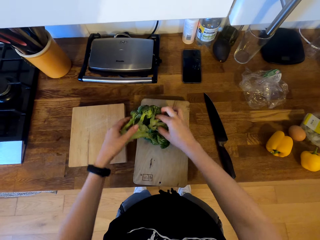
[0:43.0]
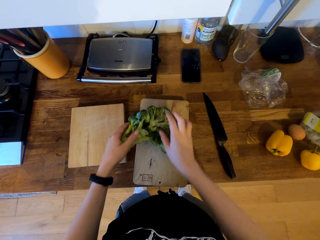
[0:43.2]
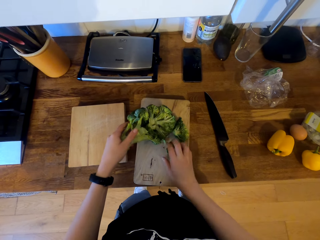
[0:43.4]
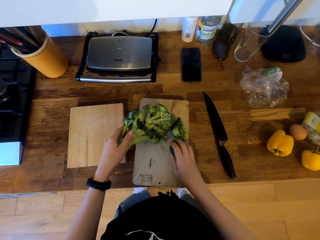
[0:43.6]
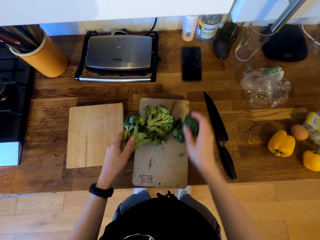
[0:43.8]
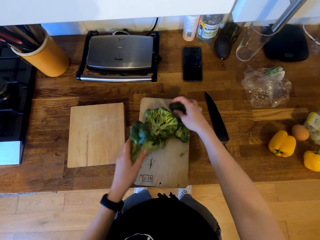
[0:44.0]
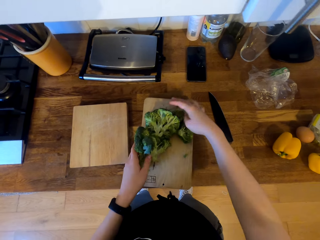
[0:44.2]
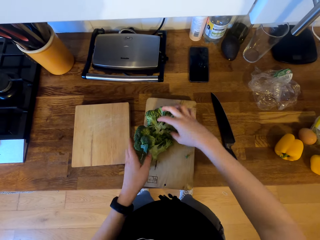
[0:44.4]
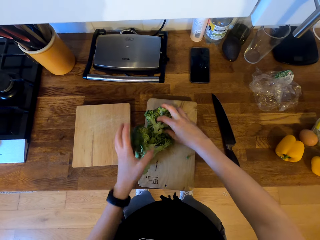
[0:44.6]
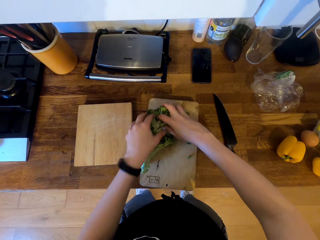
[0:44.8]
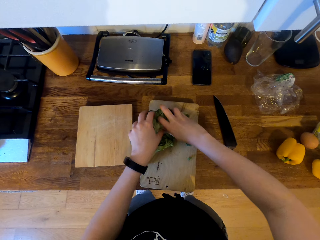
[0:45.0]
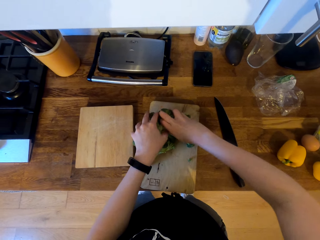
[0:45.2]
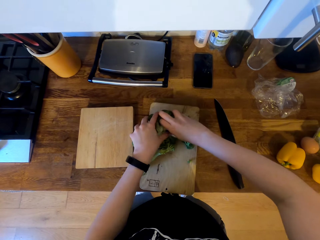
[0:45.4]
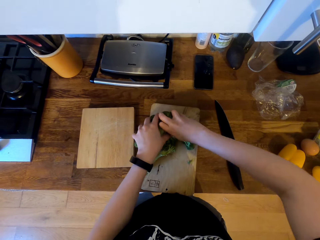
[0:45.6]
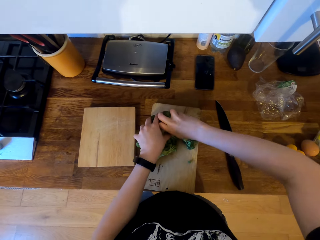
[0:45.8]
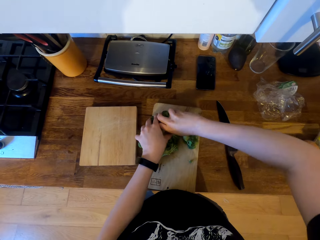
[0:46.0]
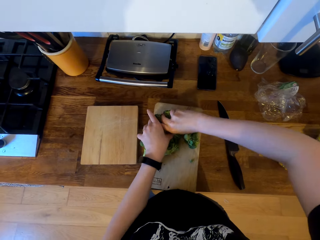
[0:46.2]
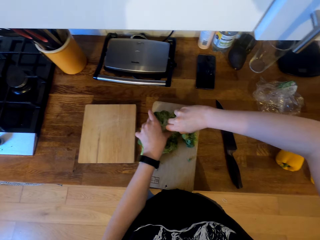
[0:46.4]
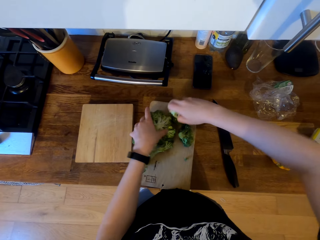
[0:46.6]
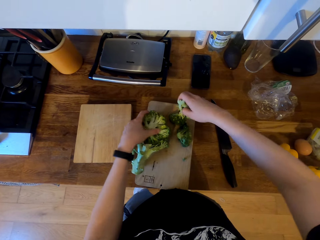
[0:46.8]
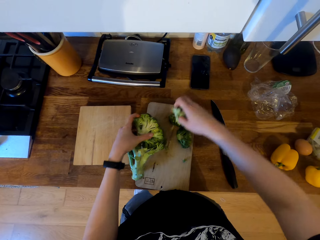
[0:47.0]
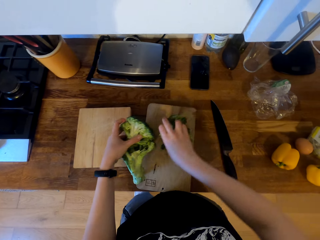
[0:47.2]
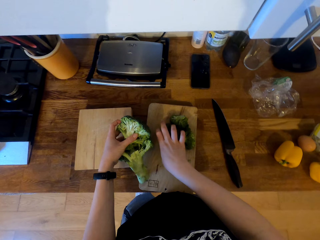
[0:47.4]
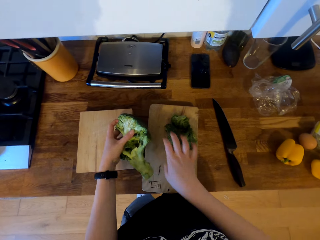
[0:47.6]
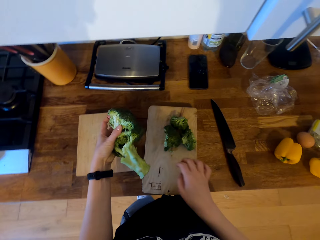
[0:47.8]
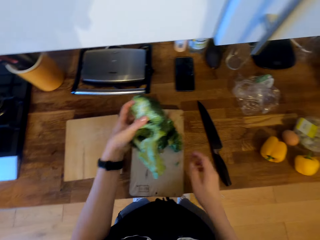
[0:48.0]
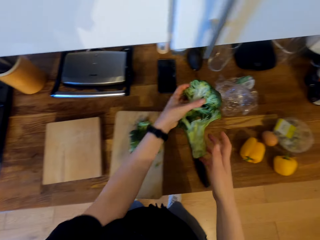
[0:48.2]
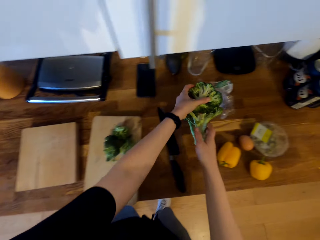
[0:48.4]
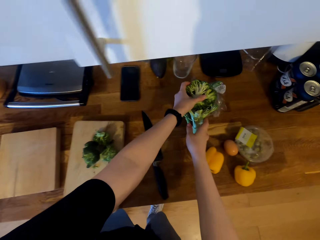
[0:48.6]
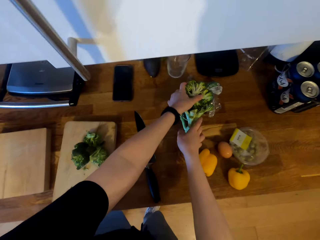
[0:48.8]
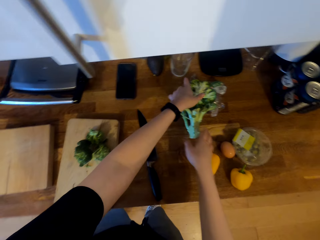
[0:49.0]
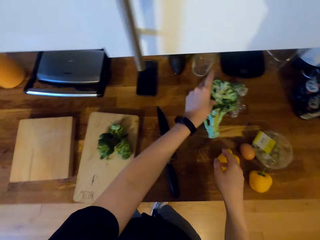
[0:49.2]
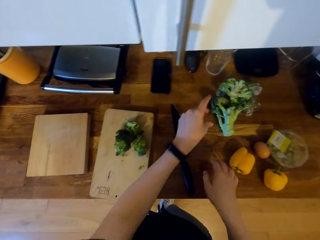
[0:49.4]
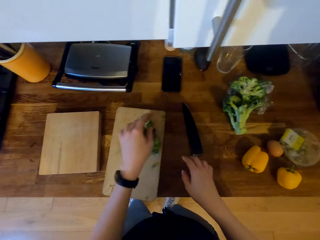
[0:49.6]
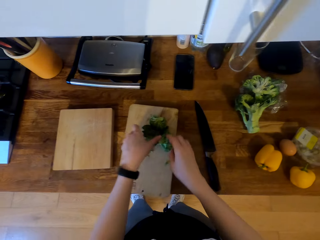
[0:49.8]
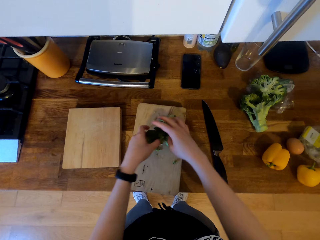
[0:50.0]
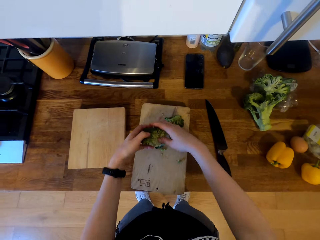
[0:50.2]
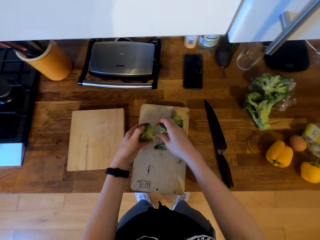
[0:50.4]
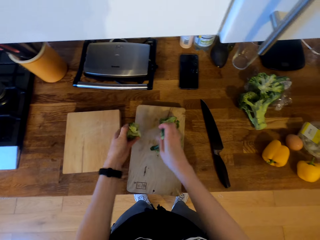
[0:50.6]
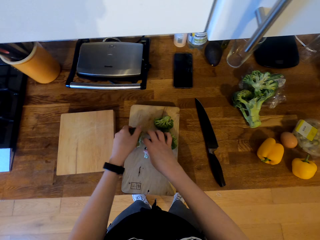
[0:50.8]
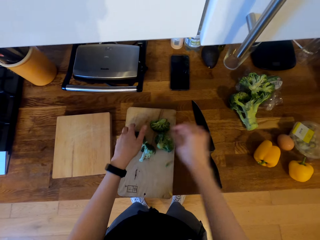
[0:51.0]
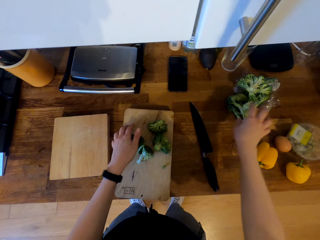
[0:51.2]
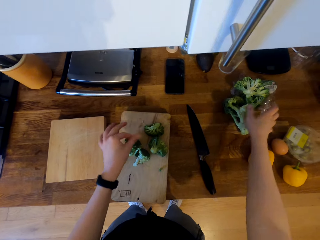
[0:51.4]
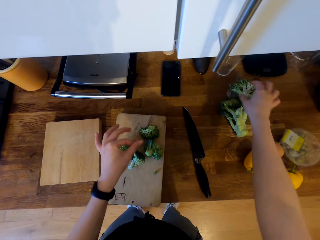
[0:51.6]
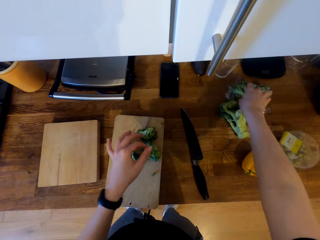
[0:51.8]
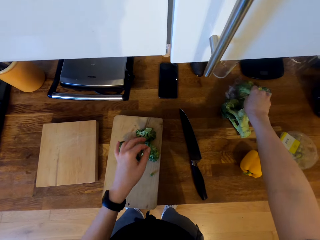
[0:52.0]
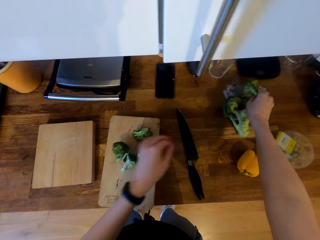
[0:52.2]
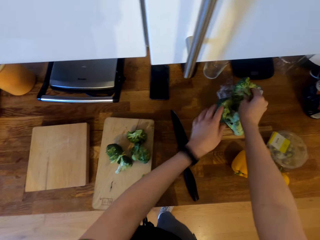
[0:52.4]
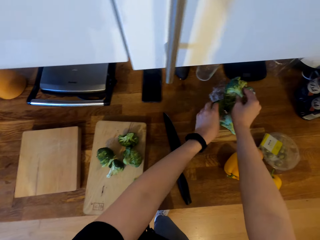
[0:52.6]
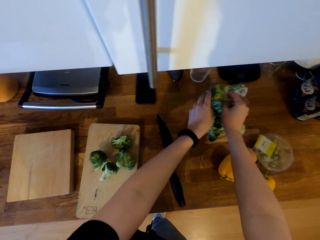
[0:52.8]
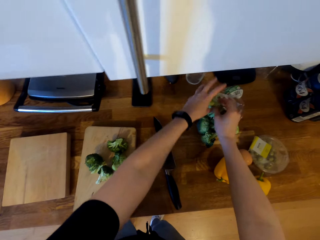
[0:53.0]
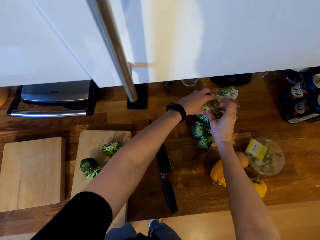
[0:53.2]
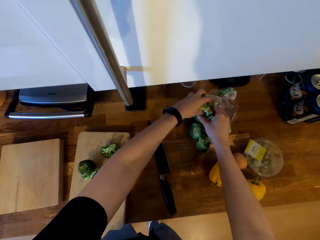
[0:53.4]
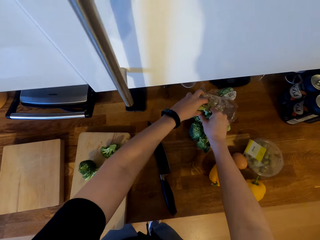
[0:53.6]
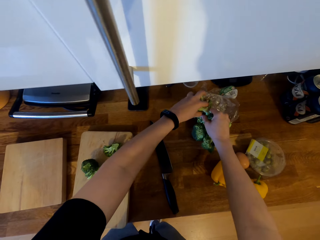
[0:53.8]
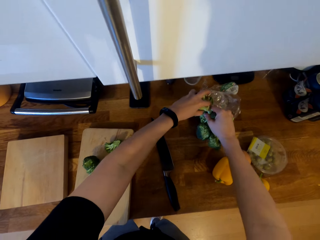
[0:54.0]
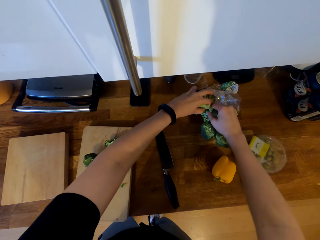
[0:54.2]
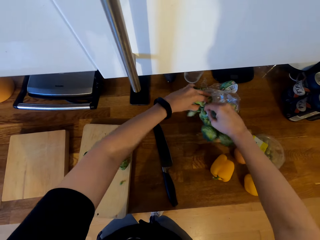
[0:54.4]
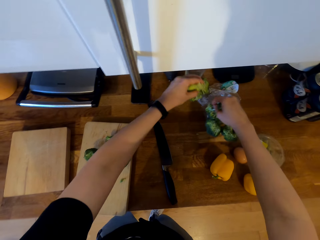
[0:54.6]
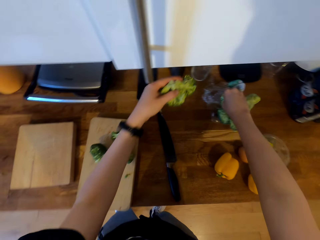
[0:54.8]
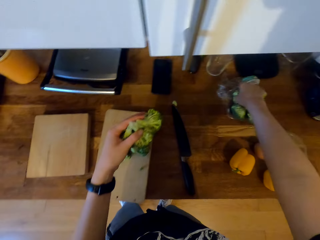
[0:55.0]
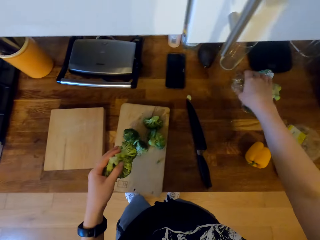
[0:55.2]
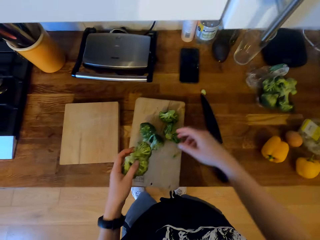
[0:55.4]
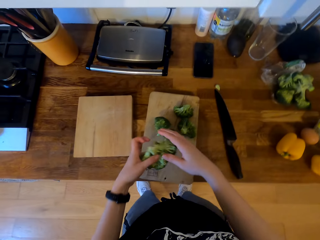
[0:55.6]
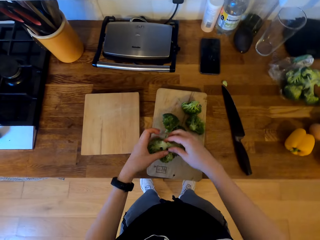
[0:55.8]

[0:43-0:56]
The camera wearer places the broccoli or cauliflower on the cabinet top. They pick the broccoli on the chopping board. They cut the broccoli with the hand. They break the cauliflower. They hold the broccoli on the cabinet top. They cut the broccoli with the hand.

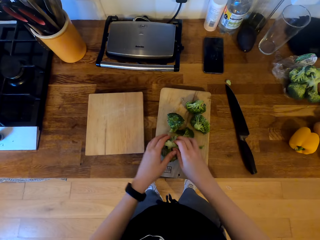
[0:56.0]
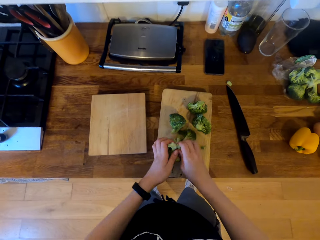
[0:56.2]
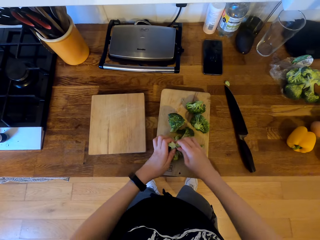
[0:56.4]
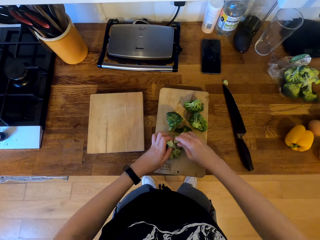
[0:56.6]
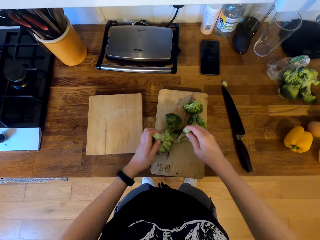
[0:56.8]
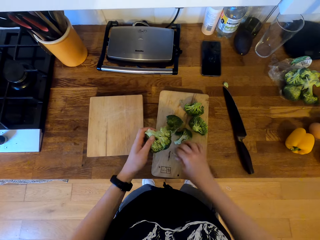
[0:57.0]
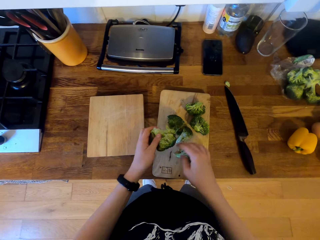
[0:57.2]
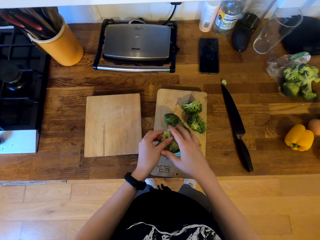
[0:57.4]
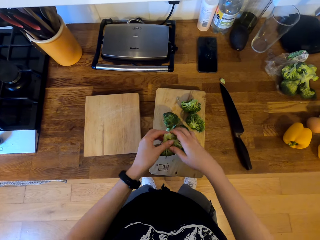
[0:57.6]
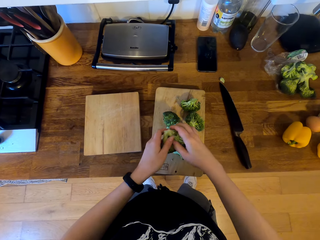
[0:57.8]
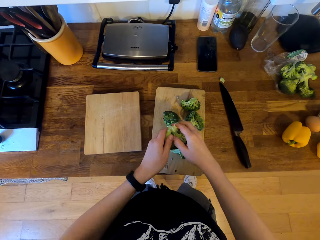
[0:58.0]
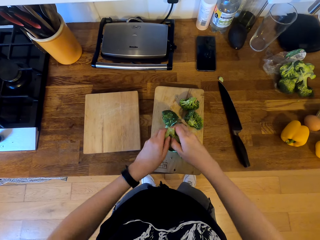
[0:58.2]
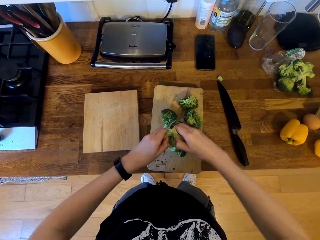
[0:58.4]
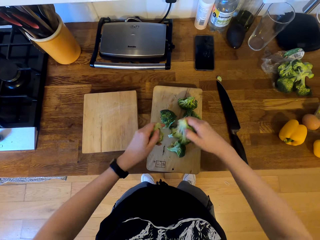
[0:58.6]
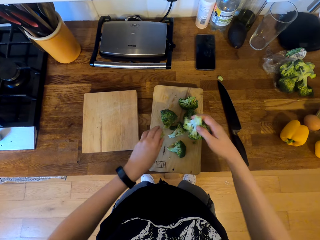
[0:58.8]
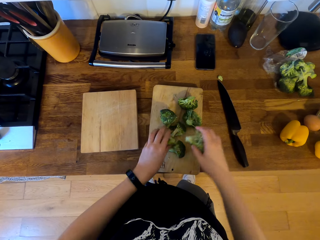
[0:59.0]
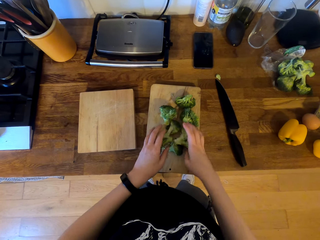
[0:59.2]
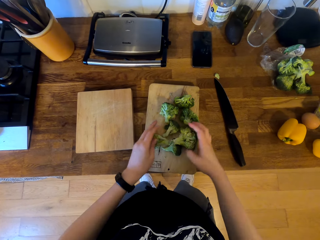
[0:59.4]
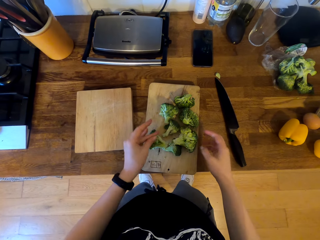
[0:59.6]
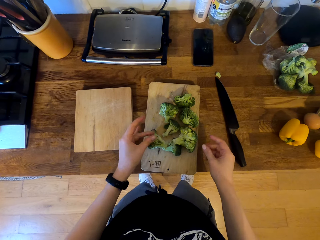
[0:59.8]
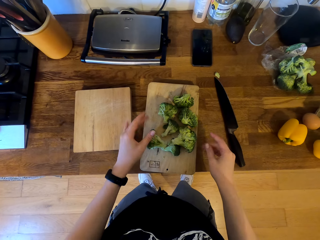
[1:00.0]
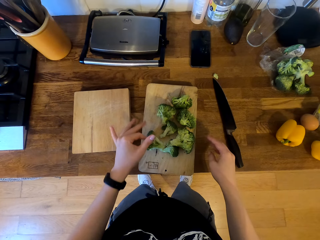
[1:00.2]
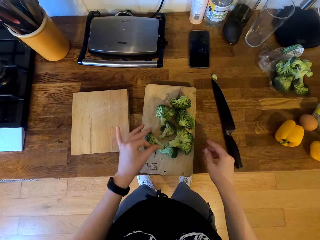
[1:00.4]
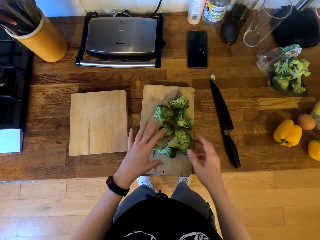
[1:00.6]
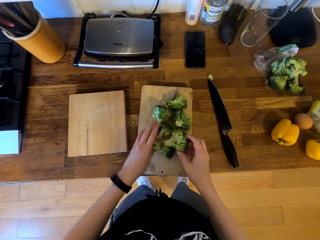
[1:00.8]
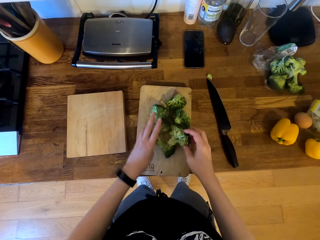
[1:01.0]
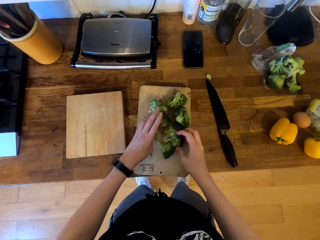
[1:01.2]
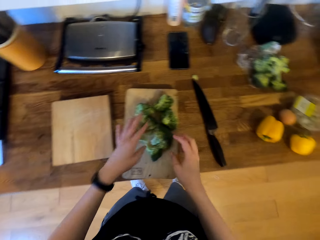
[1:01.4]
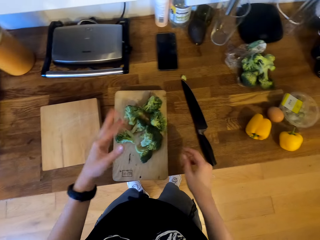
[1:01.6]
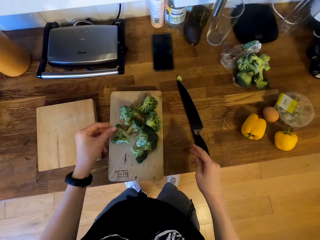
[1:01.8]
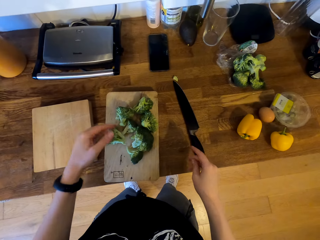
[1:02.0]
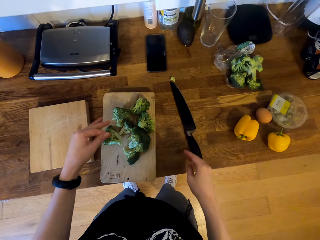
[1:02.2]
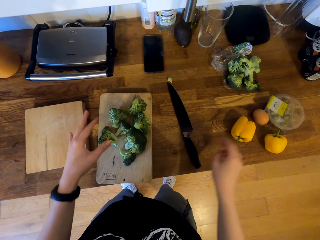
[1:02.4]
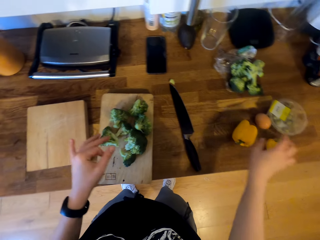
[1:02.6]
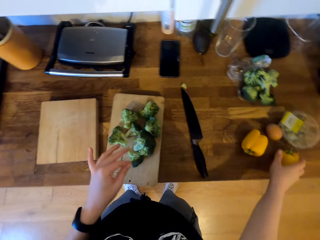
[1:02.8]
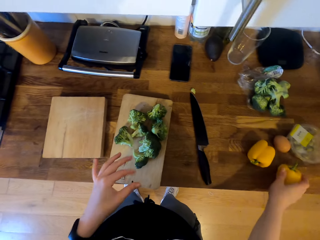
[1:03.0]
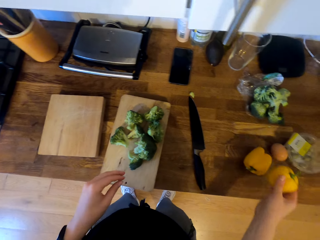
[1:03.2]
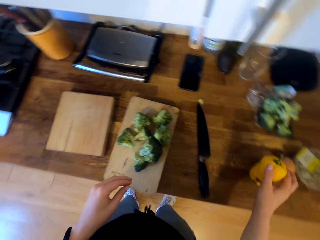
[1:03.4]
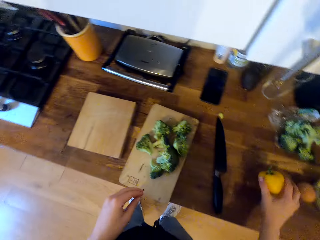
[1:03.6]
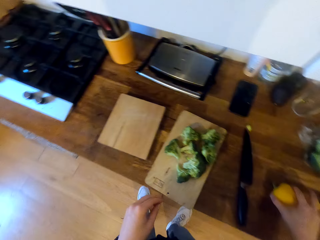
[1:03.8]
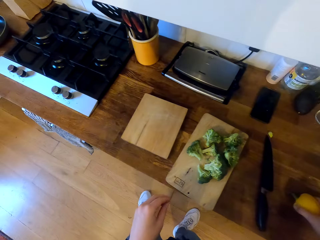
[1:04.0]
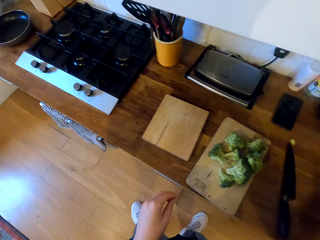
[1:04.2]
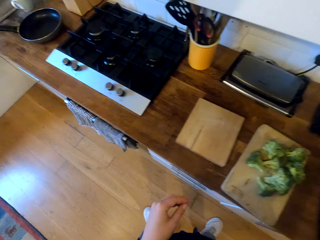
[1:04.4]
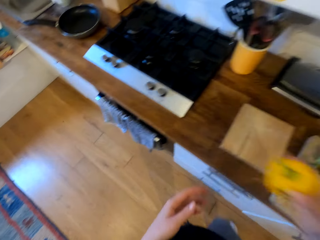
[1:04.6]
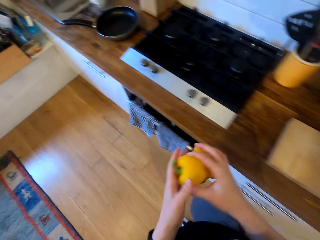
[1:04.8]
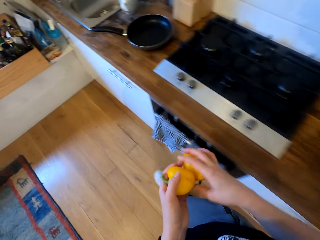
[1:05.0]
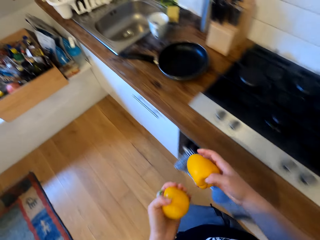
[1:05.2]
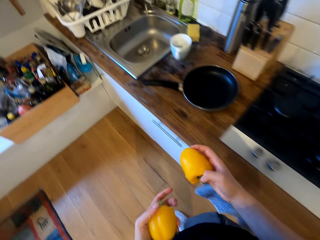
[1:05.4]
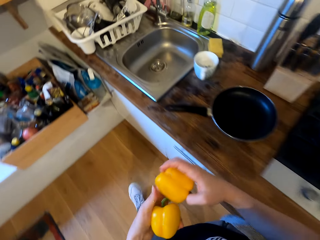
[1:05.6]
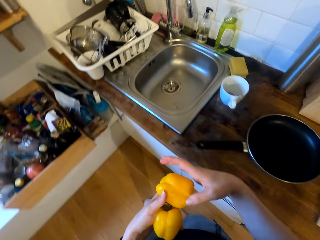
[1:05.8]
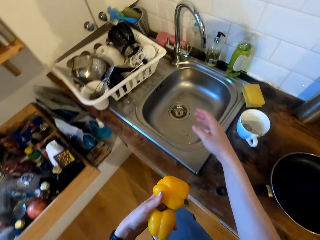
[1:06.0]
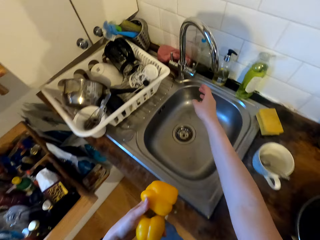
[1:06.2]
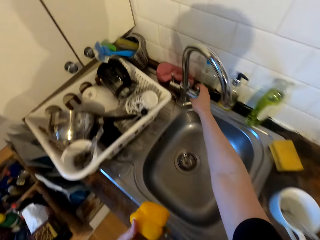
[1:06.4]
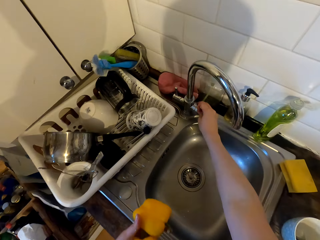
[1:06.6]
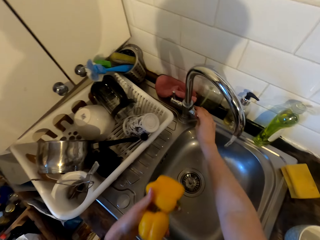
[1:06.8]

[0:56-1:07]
The camera wearer places the broccoli on the chopping board. They cut the broccoli with the hand. They pick the bell pepper. They walk in the kitchen. They open the tap.
